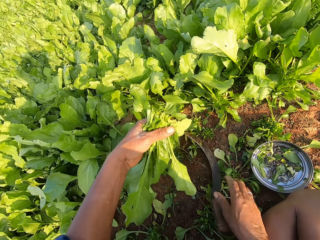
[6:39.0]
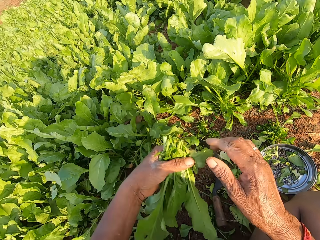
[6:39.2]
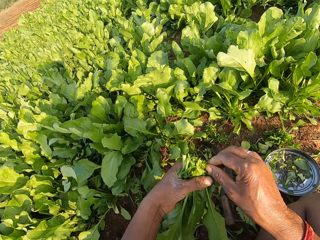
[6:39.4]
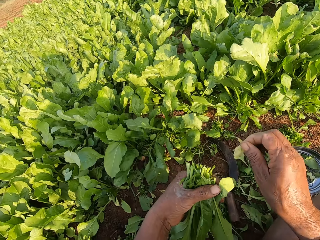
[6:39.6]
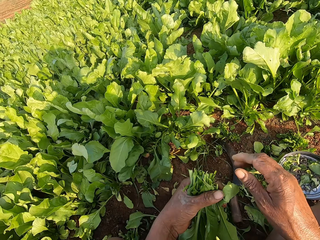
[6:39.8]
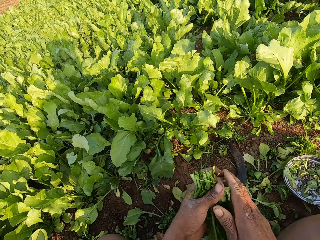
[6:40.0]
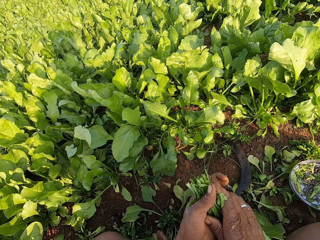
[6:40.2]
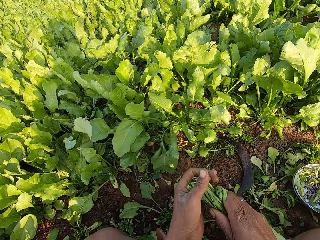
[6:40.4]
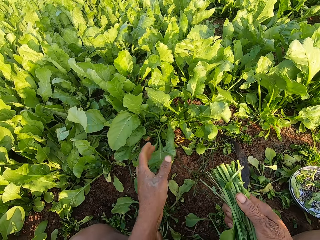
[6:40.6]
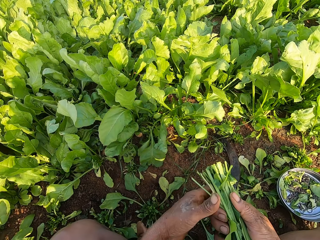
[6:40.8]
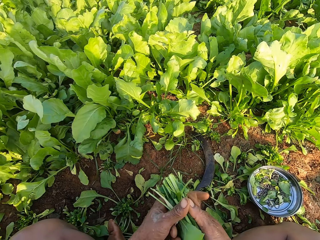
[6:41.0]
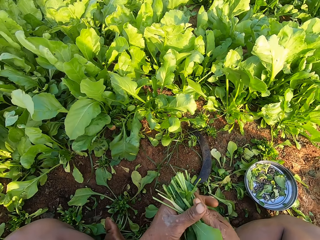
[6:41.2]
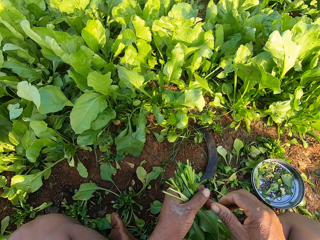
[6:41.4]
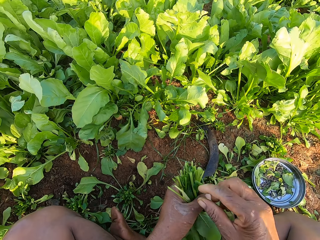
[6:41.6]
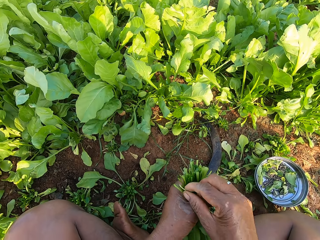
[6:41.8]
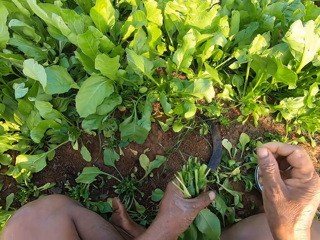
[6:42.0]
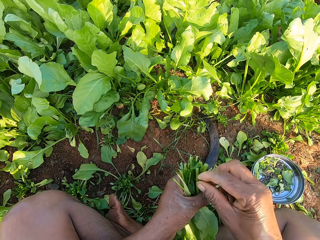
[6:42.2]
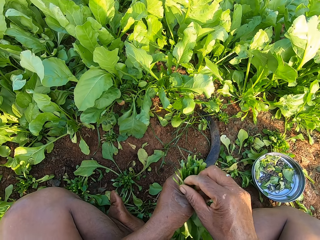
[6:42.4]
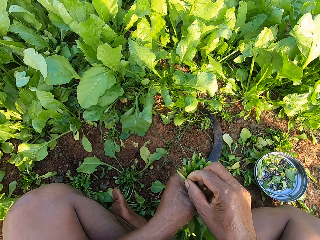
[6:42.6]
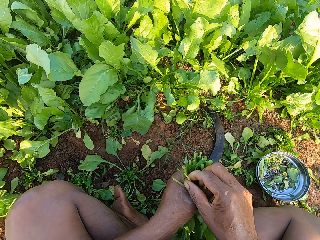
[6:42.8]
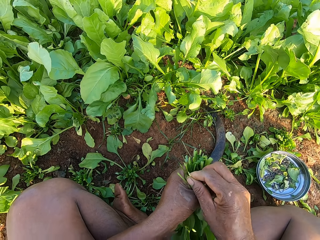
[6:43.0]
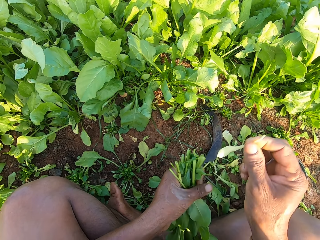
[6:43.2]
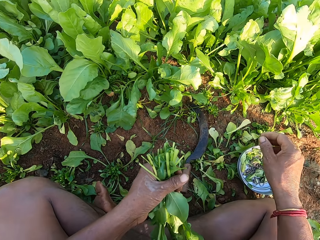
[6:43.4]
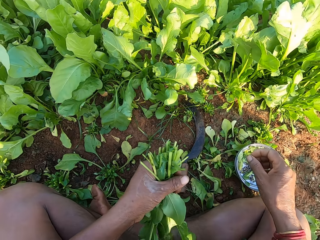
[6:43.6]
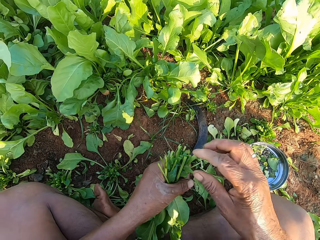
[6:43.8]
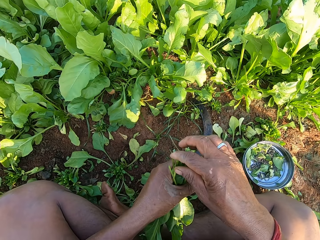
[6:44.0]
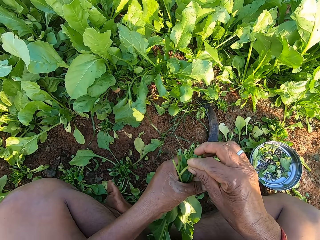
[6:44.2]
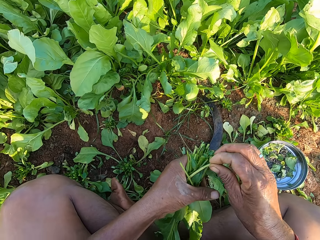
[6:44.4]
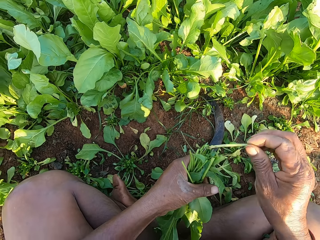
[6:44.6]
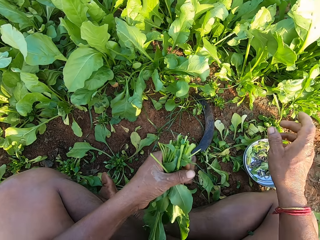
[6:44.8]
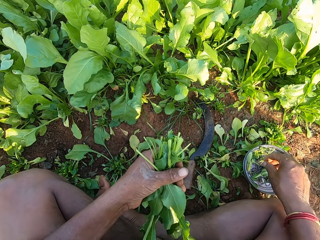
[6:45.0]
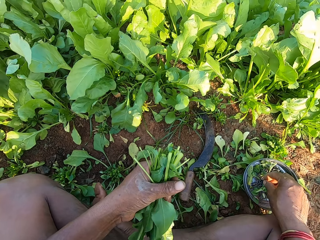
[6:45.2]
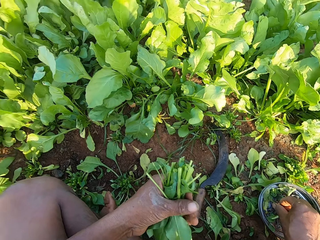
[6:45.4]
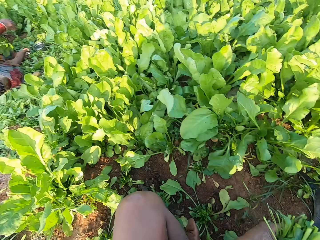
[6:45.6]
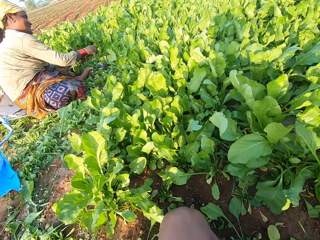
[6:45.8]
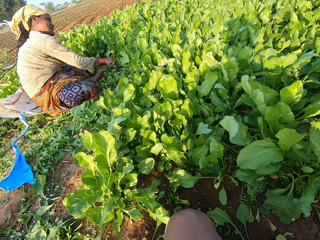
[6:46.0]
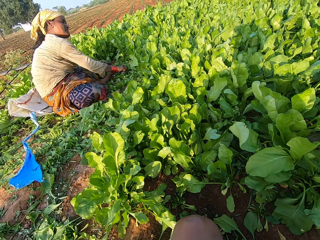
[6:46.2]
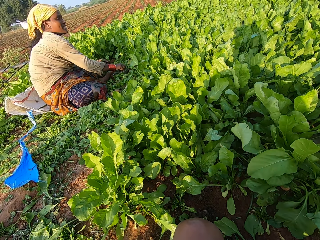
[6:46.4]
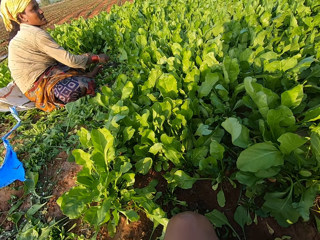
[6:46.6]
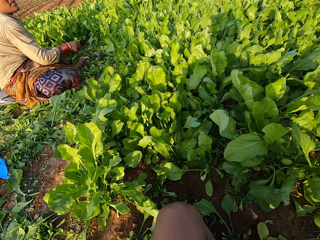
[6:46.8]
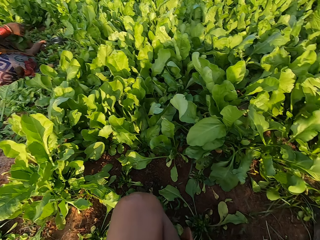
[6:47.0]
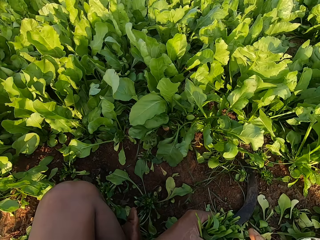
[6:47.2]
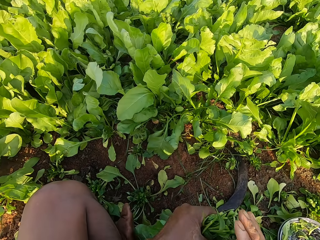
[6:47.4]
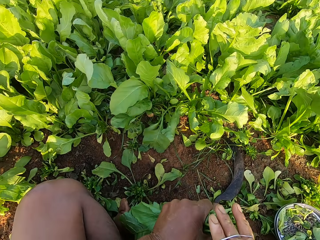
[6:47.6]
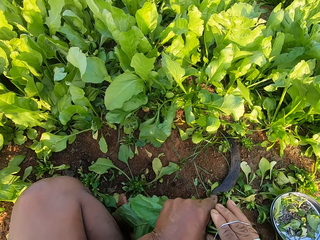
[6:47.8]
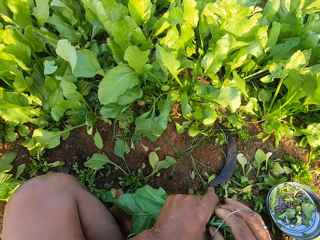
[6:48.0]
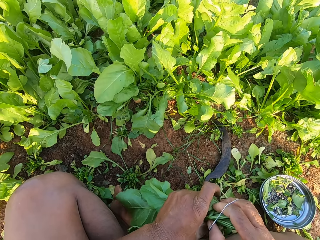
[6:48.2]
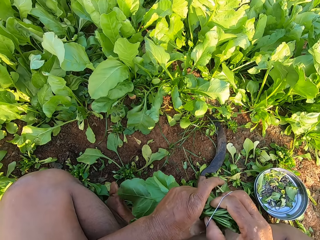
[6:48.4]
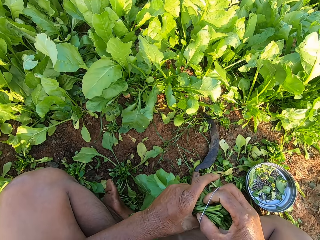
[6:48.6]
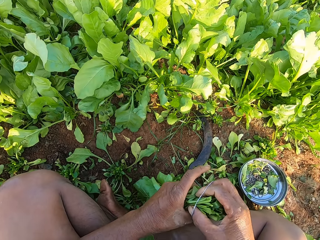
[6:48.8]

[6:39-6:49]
The camera wearer throws some leaves from his left hand to the ground with his right hand. He arranges the collard green leaves with both hands. He throws collard green leaf debris from his left hand to the ground with his right hand. He picks a rubber band from the lid on the ground with his right hand. A woman interacts with the camera wearer. The woman harvests collard green leaves with her right hand. The camera wearer ties the collard green leaves in his left hand with the rubber band in his right hand.

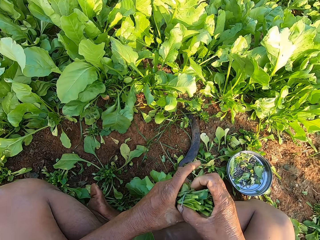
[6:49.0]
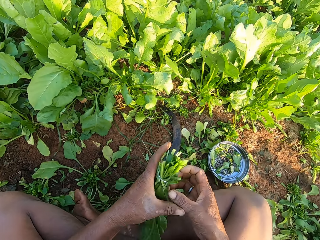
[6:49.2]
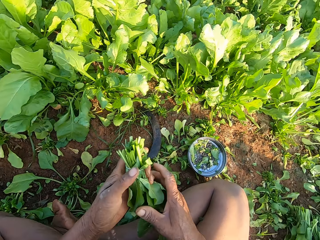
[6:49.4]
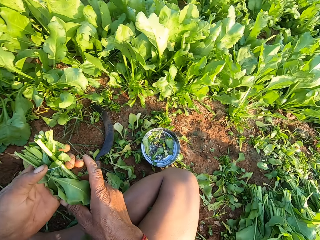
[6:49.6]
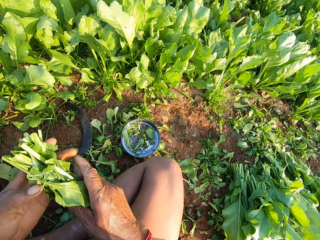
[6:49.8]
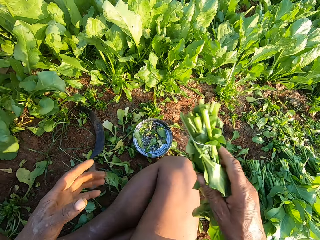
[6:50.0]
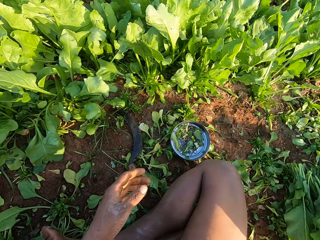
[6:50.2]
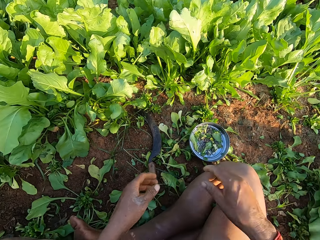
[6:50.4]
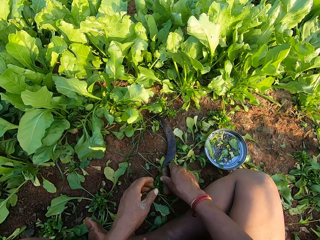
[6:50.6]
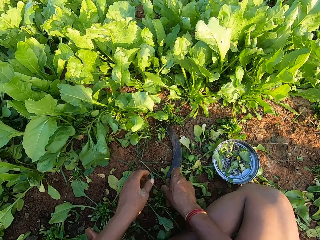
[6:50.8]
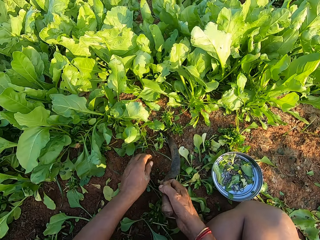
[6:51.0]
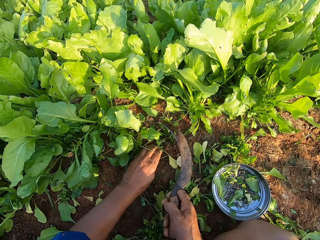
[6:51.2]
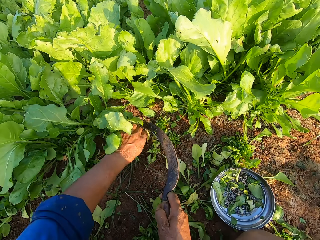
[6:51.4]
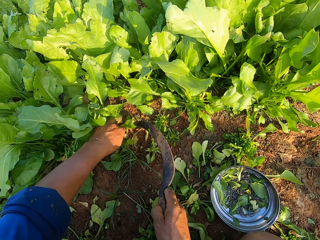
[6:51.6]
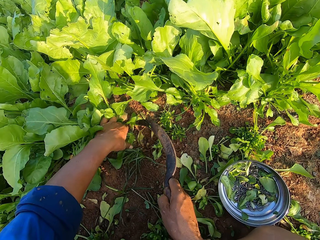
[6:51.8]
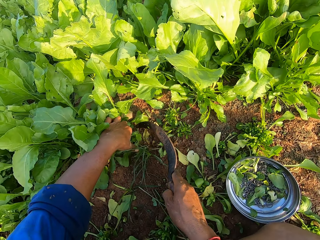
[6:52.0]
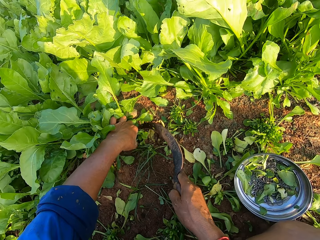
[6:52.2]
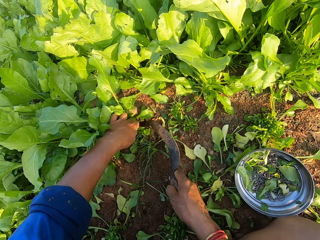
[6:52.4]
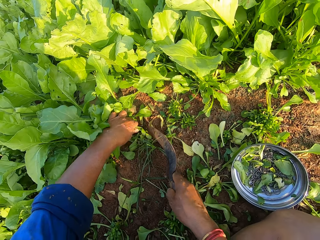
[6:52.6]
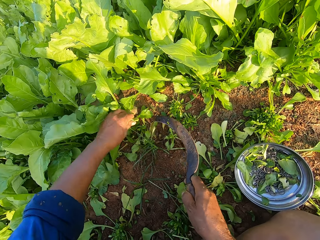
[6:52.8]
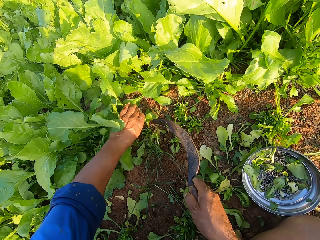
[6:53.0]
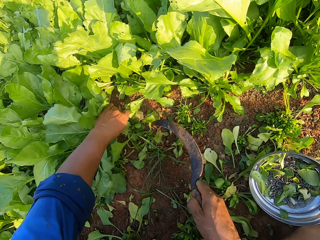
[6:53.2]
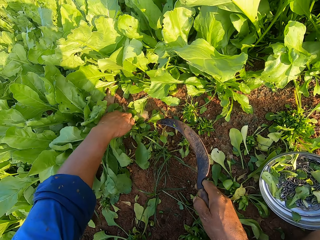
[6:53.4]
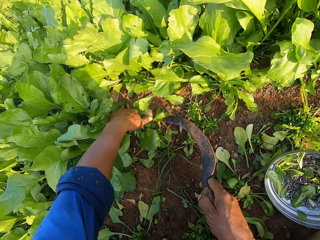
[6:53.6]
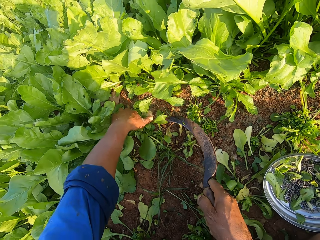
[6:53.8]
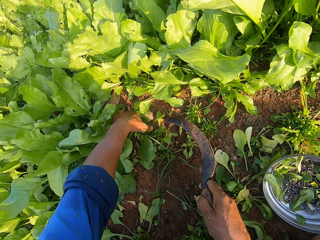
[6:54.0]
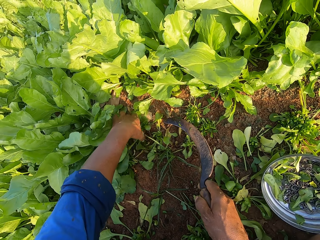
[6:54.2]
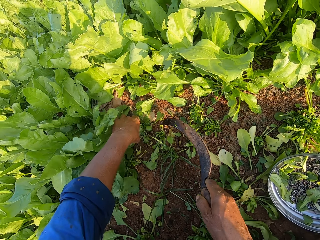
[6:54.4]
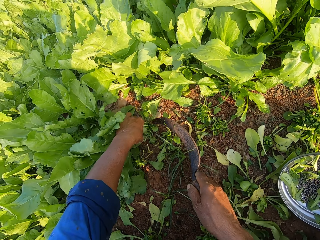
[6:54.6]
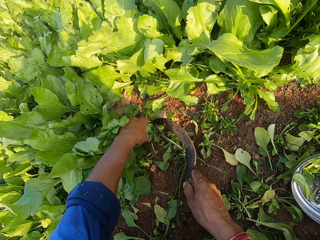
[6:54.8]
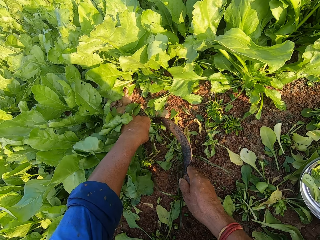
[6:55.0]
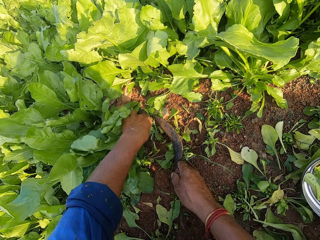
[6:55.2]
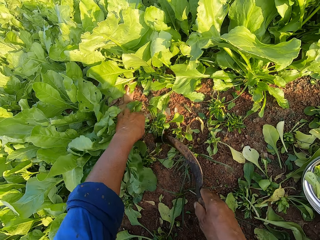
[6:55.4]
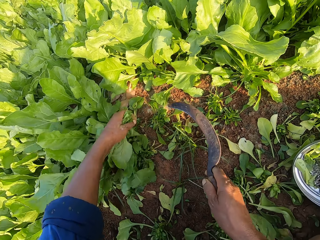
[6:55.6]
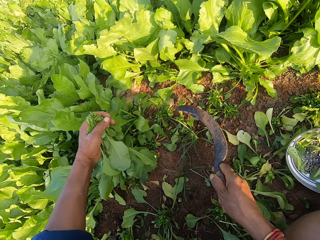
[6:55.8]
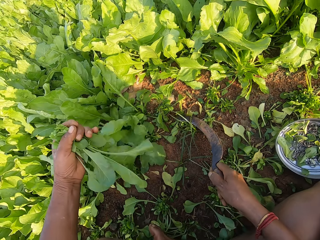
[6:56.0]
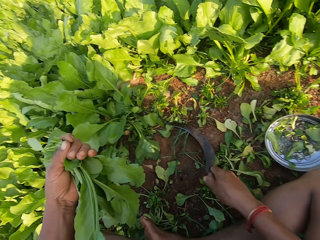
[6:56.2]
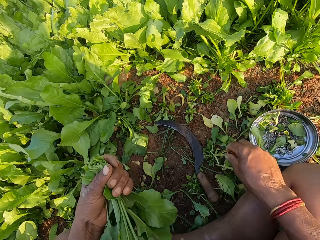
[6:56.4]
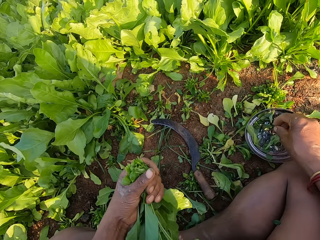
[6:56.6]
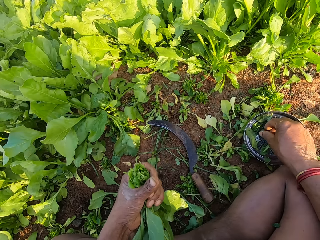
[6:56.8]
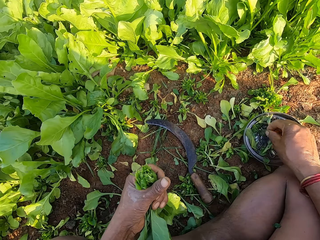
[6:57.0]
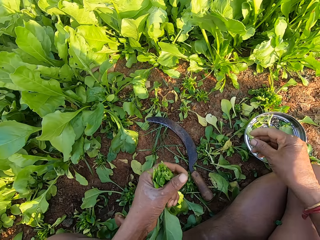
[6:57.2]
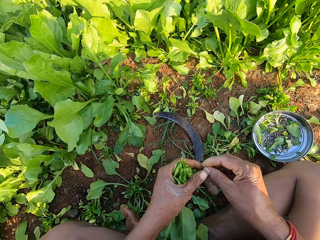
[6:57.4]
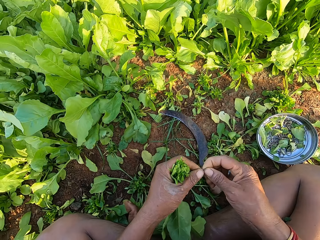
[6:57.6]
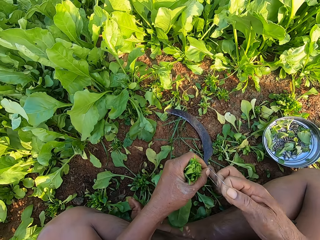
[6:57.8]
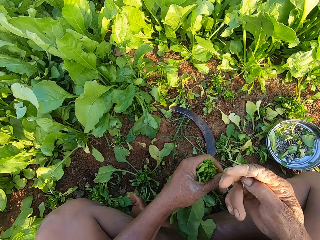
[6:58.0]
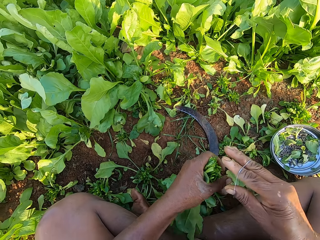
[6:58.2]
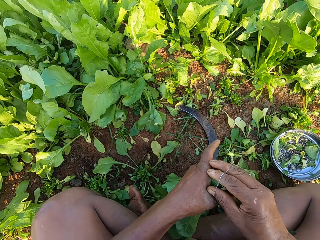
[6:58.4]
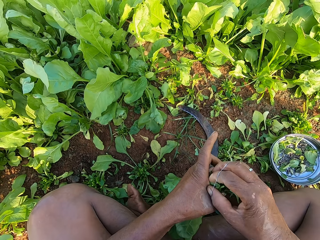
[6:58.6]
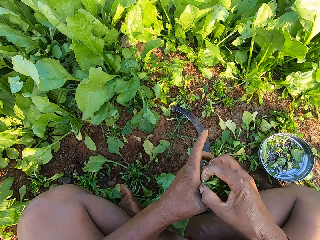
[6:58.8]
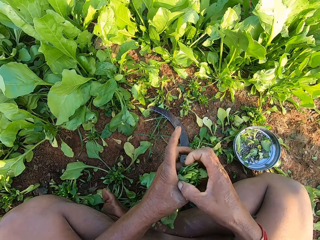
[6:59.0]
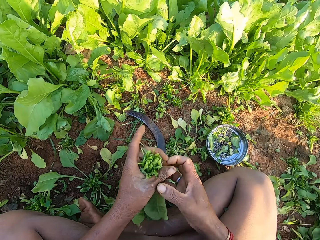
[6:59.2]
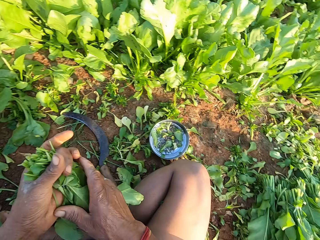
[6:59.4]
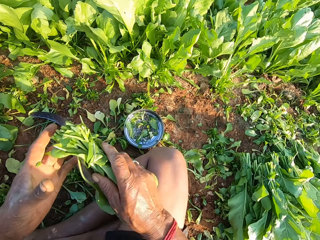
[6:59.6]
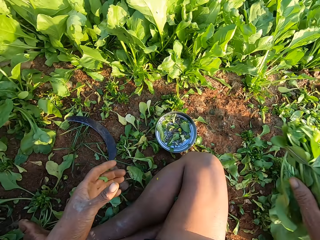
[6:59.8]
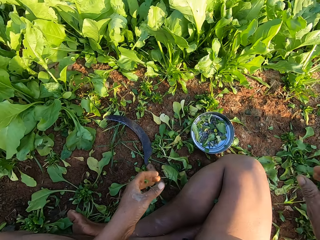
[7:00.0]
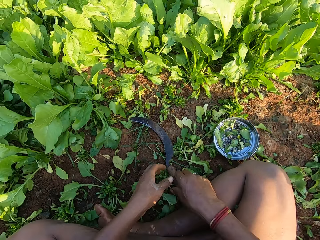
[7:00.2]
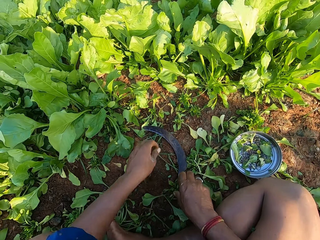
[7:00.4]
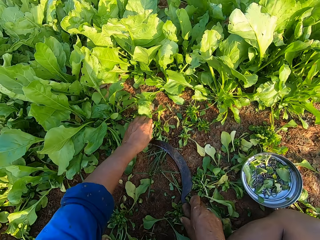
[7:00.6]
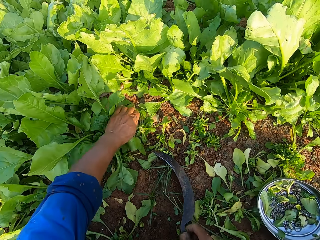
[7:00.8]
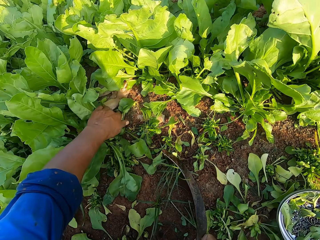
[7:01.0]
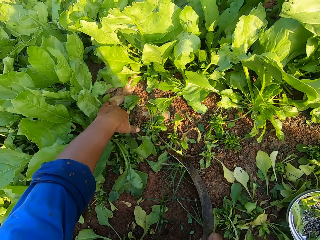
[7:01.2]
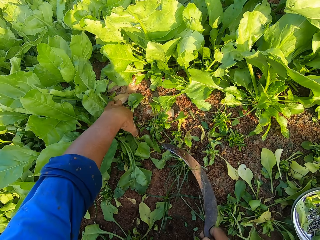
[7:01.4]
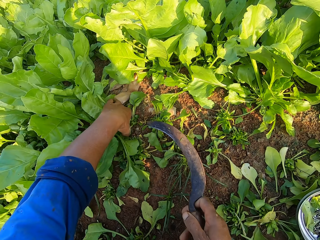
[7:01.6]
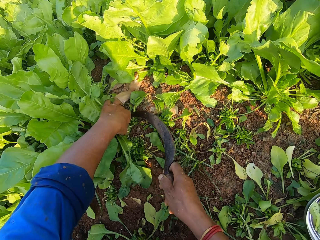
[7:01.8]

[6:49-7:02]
The camera wearer passes the collard green leaves from his left hand to his right hand. He throws the collard green to the ground with his right hand. He picks the sickle from the ground with his right hand. He holds some collard green leaves with his left hand. He cuts the collard green leaves in his left hand with the sickle in his right hand. He holds the collard green leaves with his left hand. He cuts the collard green leaves in his left hand with the sickle in his right hand. He picks a rubber band from the lid on the ground with his right hand. He pulls the rubber band with both hands. He ties the collard green leaves in his left hand with the rubber band in his right hand. He passes the collard green leaves from his left hand to his right hand. He throws the collard green to the ground with his right hand. He picks the sickle with his right hand. He holds the collard green leaves with his left hand.
